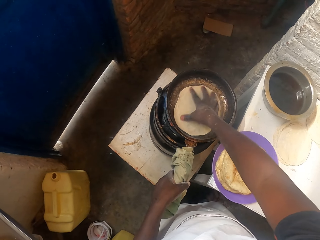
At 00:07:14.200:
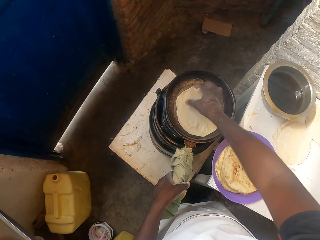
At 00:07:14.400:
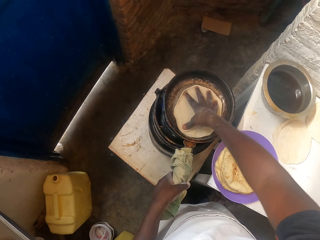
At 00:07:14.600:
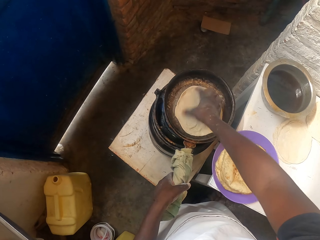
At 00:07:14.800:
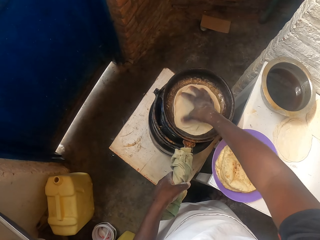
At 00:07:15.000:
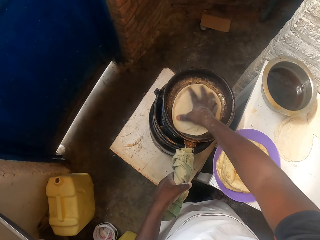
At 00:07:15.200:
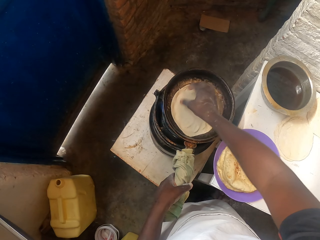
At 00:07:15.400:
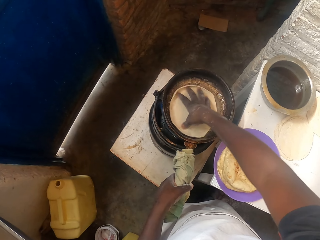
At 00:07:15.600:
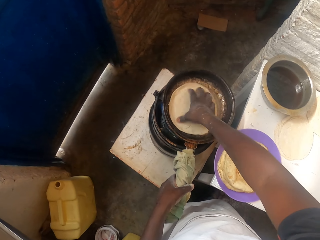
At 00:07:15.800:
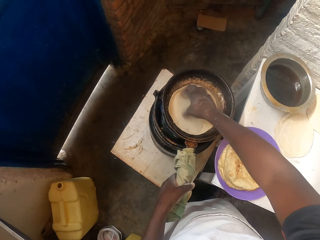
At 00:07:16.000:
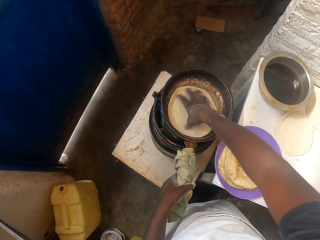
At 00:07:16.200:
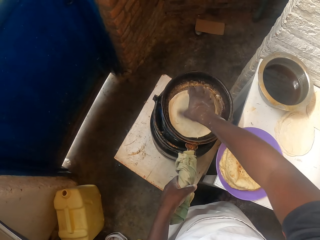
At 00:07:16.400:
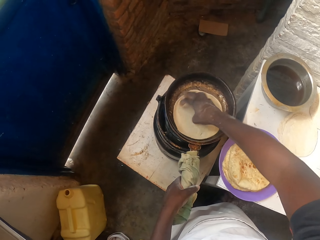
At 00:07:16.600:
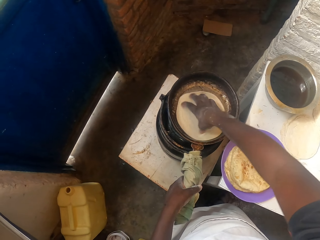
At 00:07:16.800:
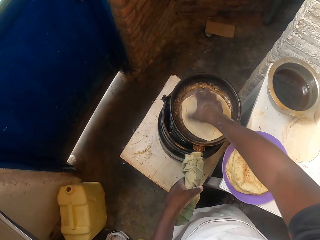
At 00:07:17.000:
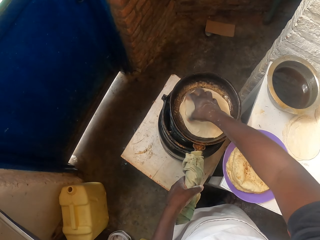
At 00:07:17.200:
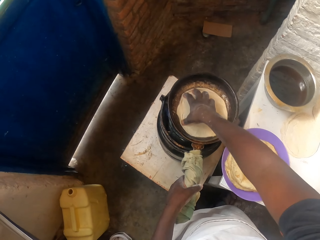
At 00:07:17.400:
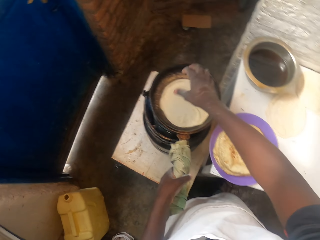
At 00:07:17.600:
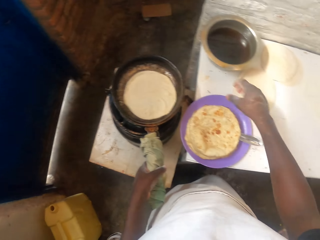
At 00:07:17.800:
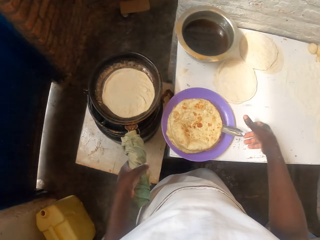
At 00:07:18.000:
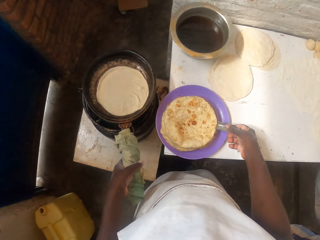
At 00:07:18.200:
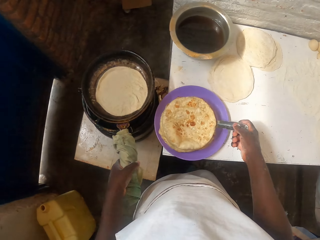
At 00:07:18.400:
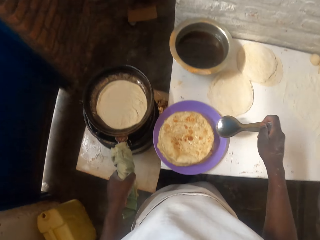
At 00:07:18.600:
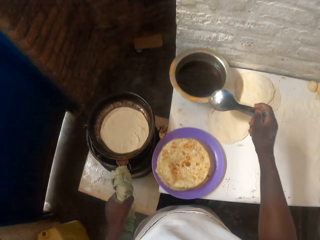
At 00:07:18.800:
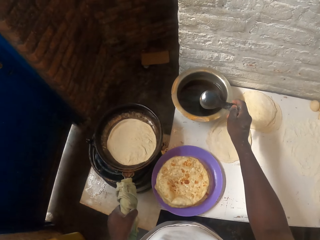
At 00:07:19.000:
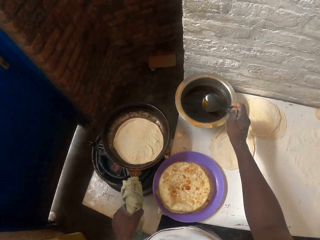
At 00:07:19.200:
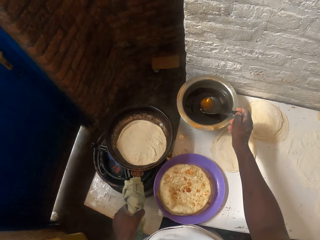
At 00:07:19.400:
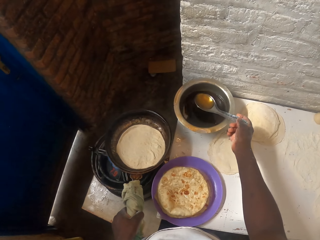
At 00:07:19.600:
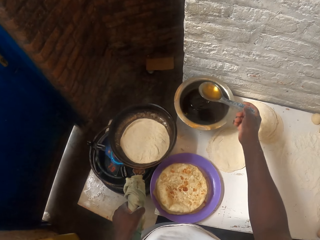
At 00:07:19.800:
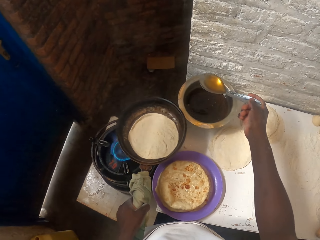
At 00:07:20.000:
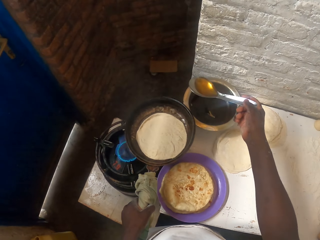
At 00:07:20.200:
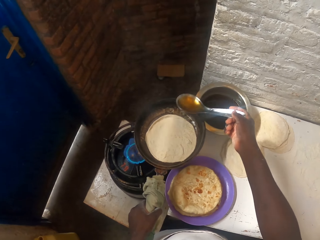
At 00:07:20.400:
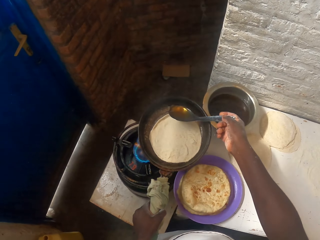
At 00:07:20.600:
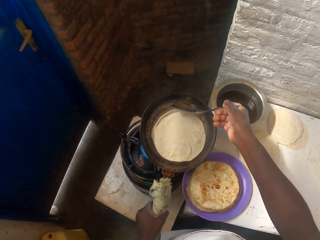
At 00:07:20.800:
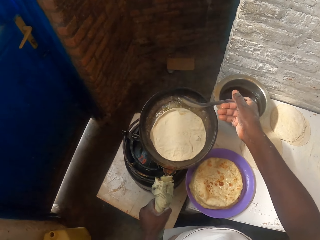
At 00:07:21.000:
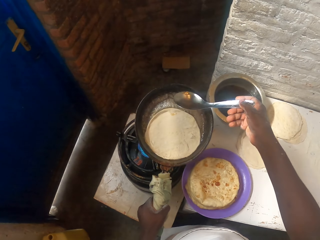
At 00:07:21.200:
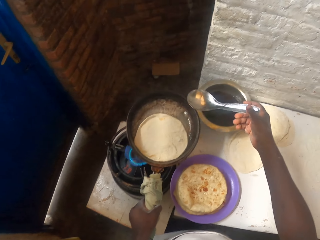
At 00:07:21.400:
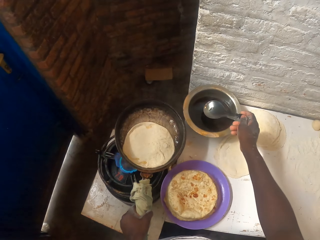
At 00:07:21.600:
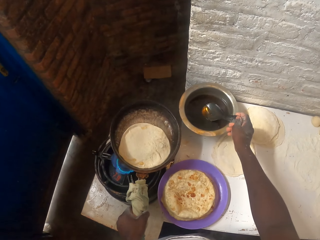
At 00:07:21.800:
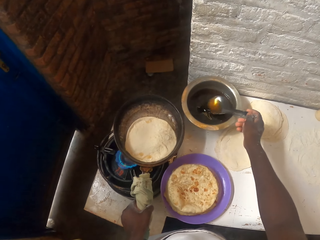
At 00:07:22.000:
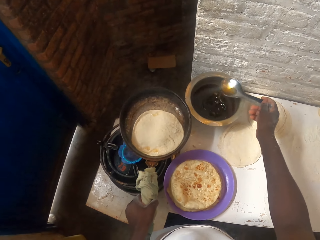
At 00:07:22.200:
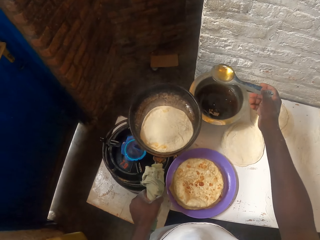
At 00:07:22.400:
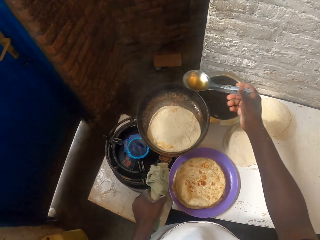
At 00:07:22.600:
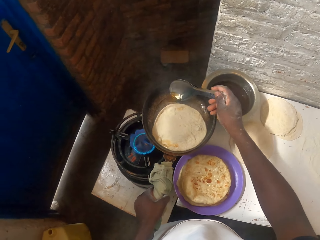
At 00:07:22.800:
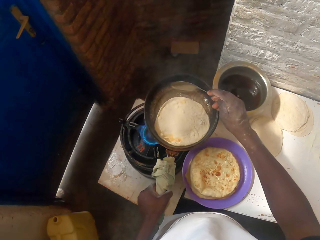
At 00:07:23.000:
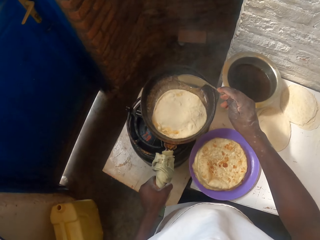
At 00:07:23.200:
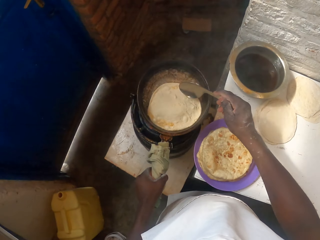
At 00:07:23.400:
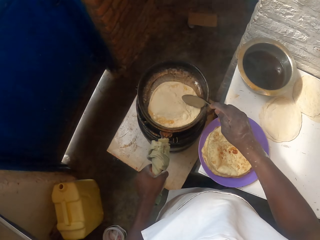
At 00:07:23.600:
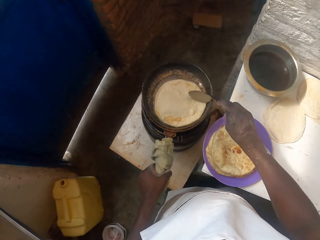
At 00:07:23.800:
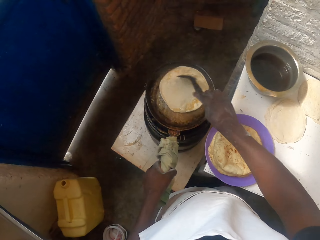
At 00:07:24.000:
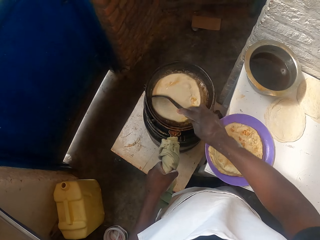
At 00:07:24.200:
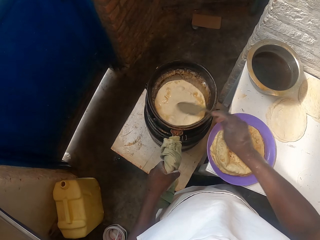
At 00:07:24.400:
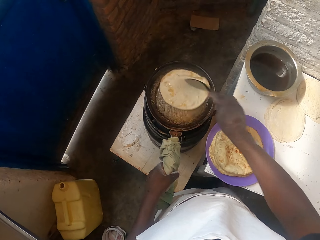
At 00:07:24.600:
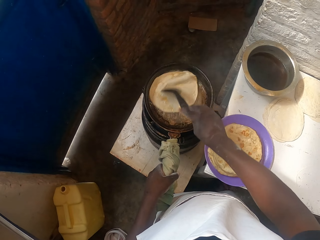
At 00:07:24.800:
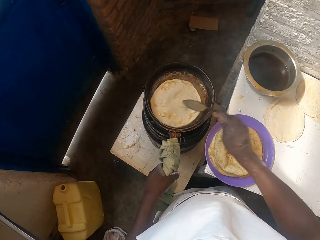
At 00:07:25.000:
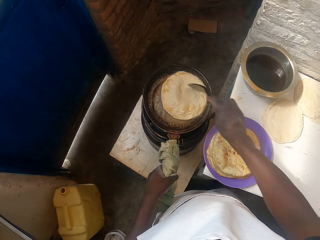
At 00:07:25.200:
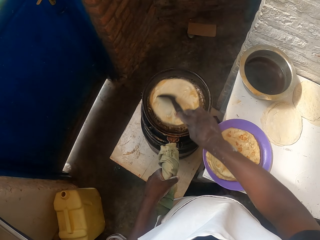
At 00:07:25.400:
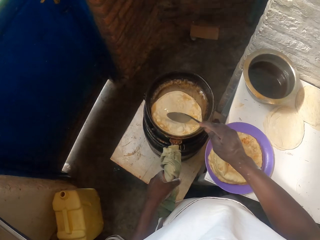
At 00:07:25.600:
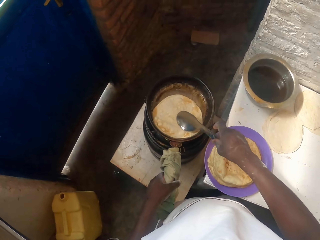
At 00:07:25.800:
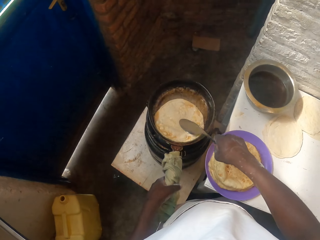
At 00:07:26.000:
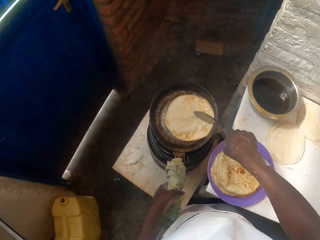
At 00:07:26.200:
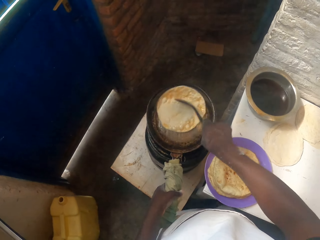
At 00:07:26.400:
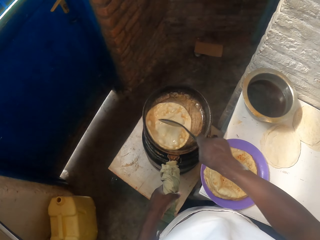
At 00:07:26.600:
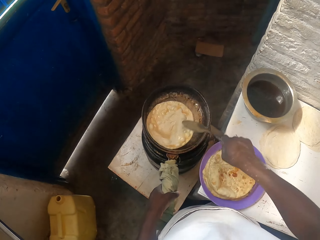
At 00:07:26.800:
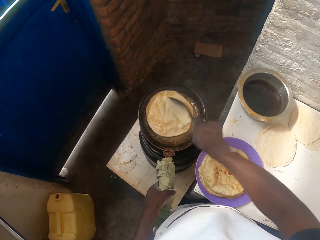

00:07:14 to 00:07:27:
The camera wearer picks up the serving spoon from the bowl. They hold the cooking spoon. They lift the cooking pan with the left hand. They fetch cooking oil from the cooking pot with the serving spoon. They pour the cooking oil in the cooking pan. They lift the serving spoon. They fetch cooking oil from the cooking pot with the serving spoon. They pour the cooking oil in the cooking pan. They lift the serving spoon. They place the cooking pan on the gas cooker. They move the dough with the serving spoon.

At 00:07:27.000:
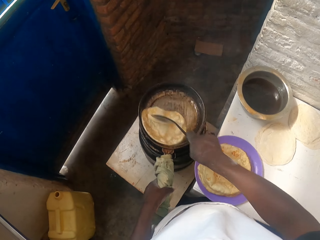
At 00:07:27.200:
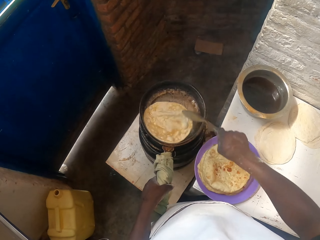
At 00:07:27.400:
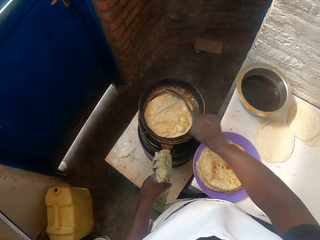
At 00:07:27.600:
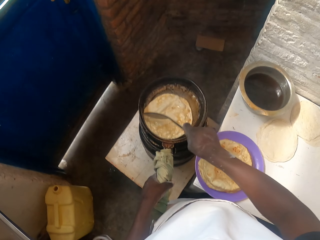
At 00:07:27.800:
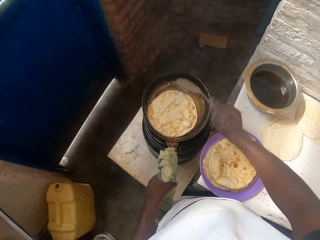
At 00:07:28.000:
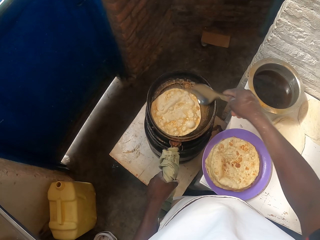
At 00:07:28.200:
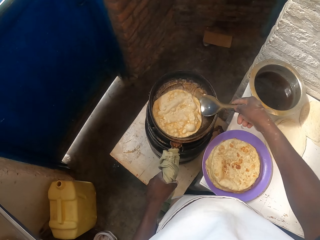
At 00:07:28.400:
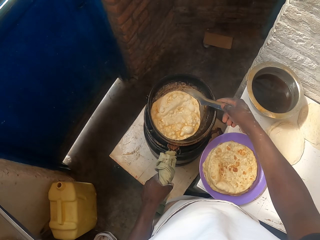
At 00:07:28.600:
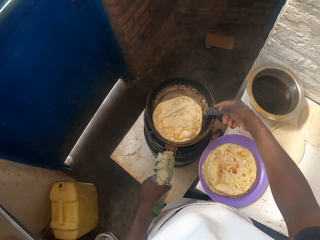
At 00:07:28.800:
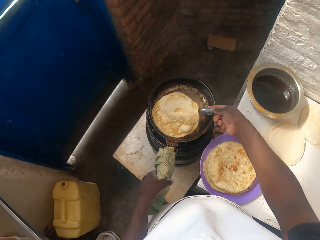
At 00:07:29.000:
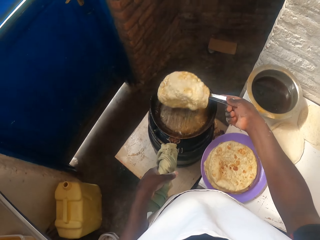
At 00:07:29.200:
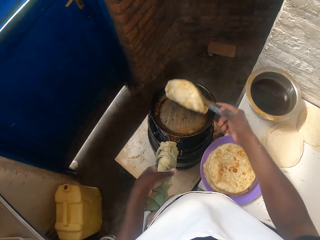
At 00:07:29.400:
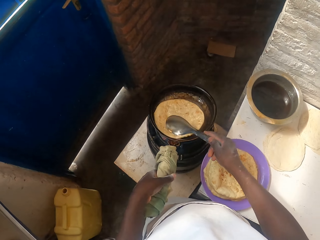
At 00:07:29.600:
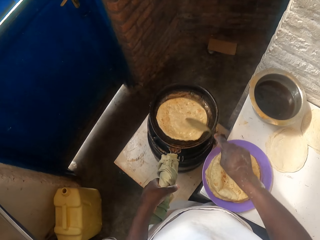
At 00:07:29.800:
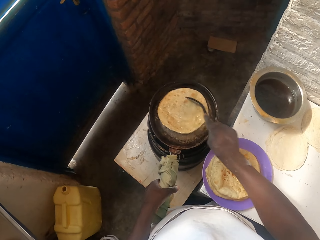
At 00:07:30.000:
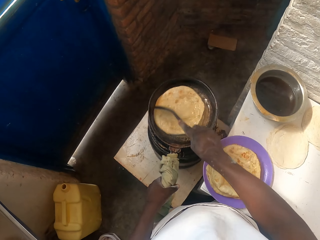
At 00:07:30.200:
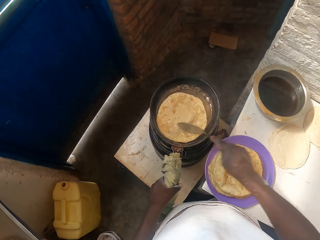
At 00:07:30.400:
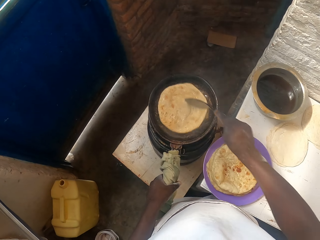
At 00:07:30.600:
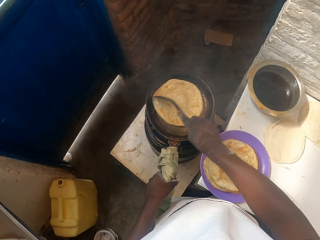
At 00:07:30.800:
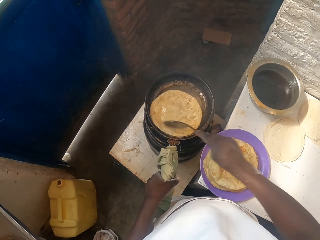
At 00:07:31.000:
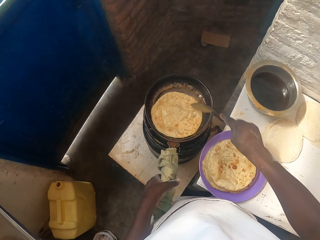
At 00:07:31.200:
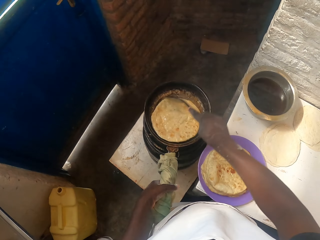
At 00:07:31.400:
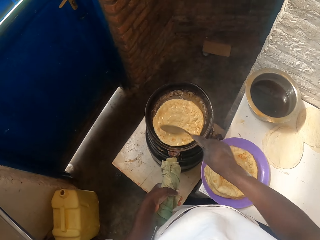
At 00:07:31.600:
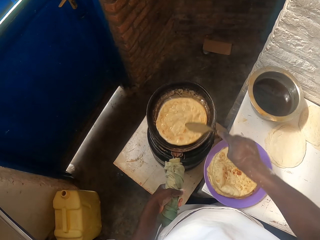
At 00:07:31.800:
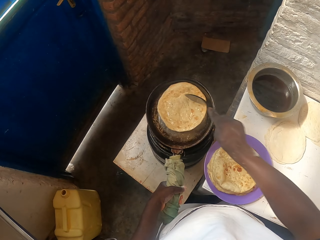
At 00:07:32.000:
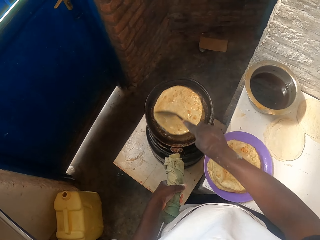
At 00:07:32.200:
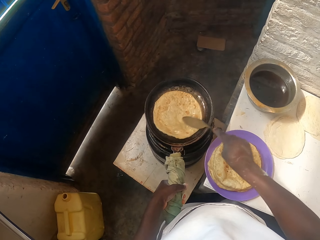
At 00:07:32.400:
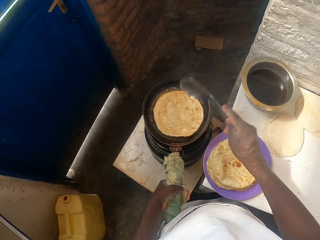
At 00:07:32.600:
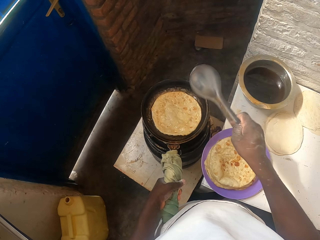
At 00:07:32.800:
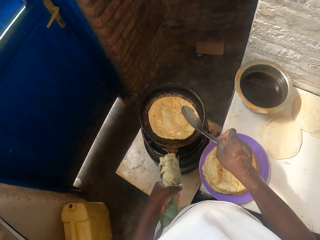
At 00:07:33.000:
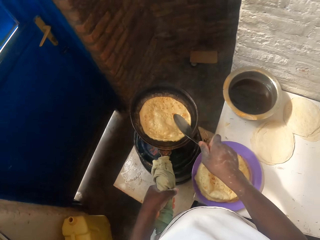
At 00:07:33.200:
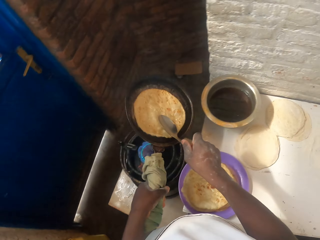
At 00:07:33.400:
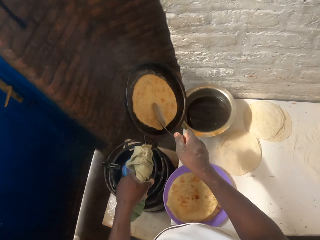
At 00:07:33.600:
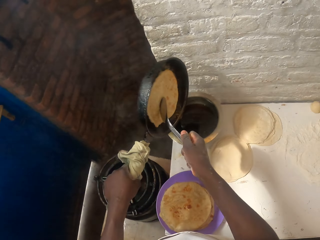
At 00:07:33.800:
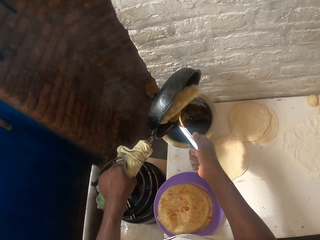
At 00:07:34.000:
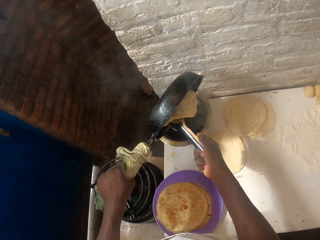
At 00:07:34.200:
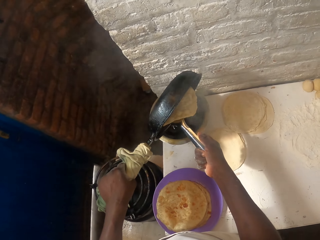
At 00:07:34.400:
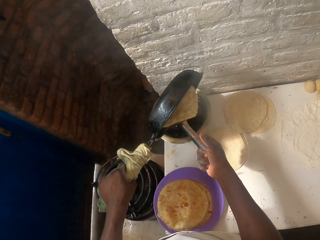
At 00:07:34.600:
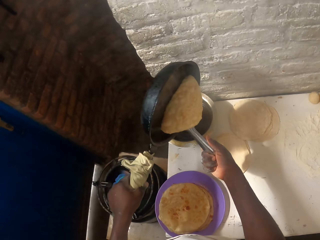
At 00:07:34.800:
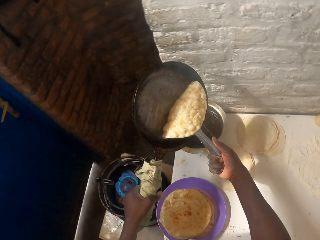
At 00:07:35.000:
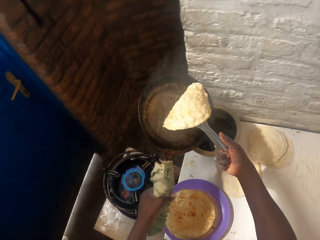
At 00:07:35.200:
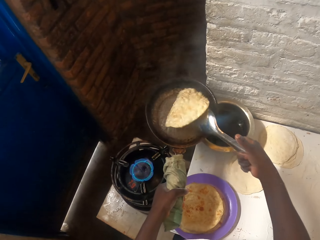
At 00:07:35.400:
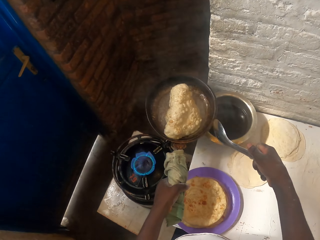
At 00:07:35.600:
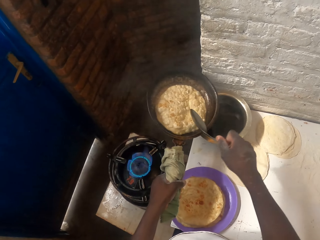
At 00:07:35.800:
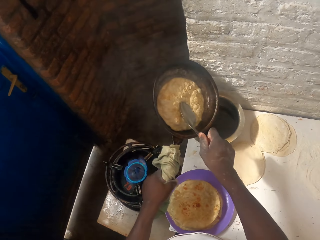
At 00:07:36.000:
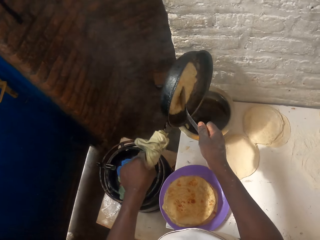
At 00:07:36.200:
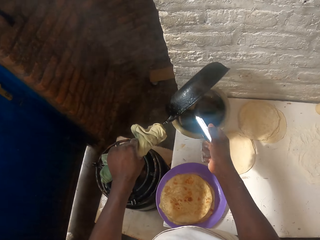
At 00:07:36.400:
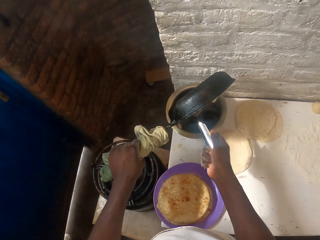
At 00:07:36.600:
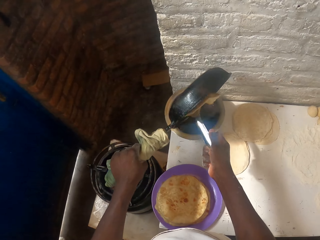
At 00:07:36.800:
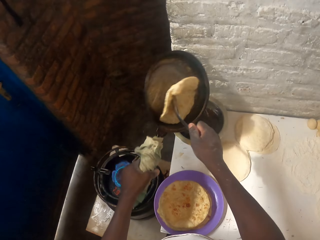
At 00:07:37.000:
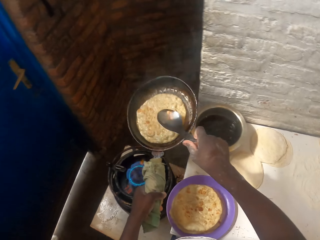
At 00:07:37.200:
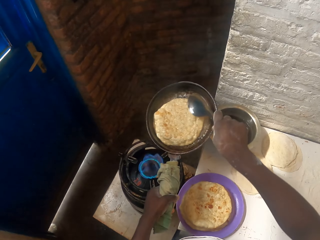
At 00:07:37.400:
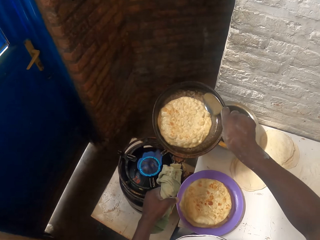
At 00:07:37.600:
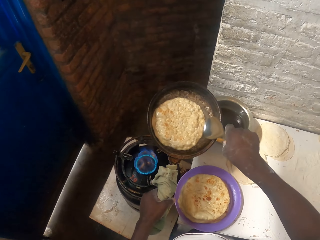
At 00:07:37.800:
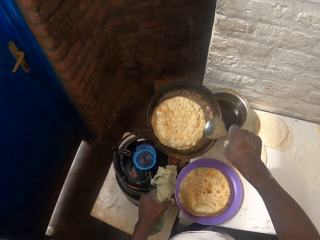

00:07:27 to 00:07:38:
The camera wearer scoops the roti or flat bread with the serving spoon. They lift the roti with the serving spoon, turn the roti with the serving spoon, and place the roti on the cooking pan. They move the roti with the serving spoon. They lift the serving spoon and lift the cooking pan. They touch the roti with the serving spoon. They turn the cooking pan. They hold the roti with the serving spoon. They pour oil into the cooking pot. They turn the cooking pan. They throw the roti on the cooking pan. They move the flat bread in the pan. They touch the roti with the serving spoon. They turn the cooking pan. They pour oil into the cooking pot. They touch the roti with the serving spoon. They turn the cooking pan.
